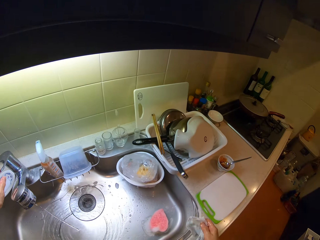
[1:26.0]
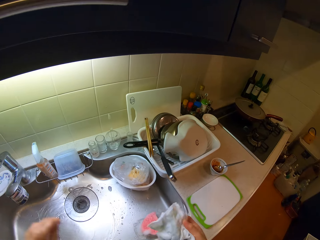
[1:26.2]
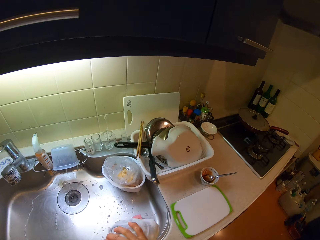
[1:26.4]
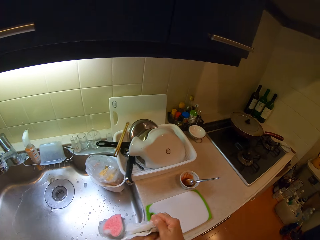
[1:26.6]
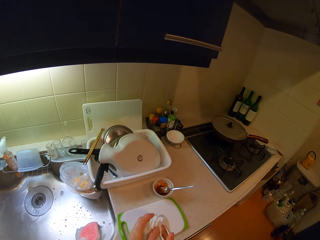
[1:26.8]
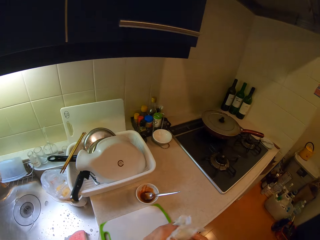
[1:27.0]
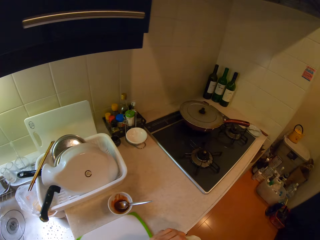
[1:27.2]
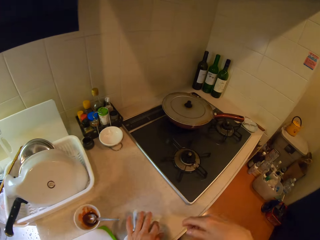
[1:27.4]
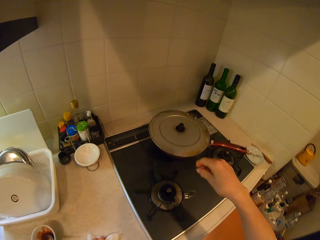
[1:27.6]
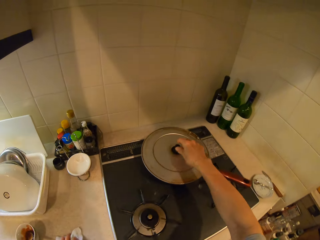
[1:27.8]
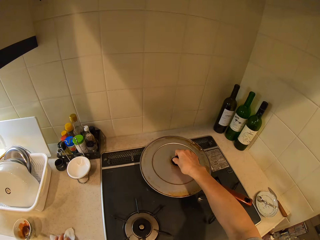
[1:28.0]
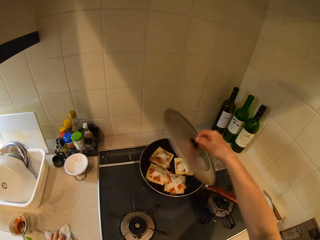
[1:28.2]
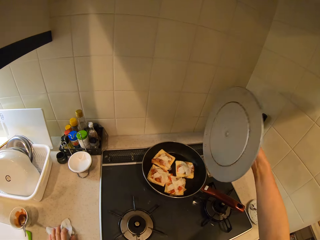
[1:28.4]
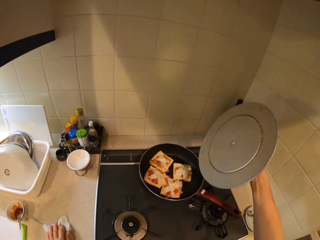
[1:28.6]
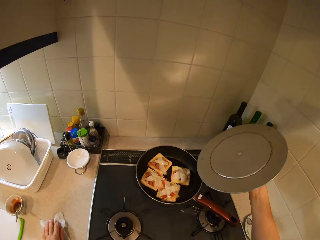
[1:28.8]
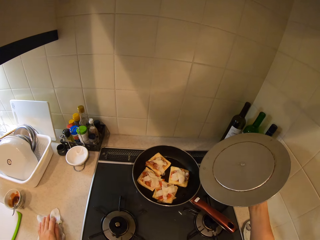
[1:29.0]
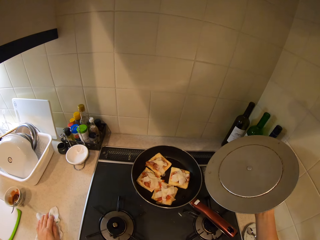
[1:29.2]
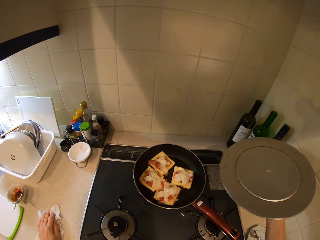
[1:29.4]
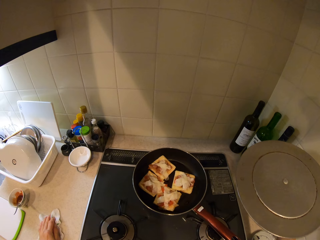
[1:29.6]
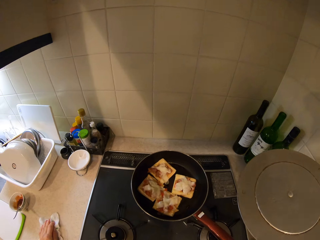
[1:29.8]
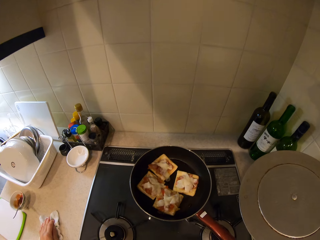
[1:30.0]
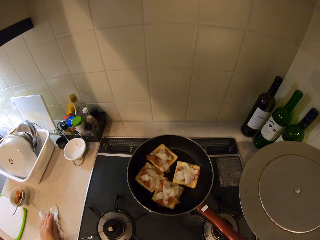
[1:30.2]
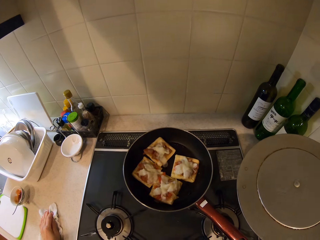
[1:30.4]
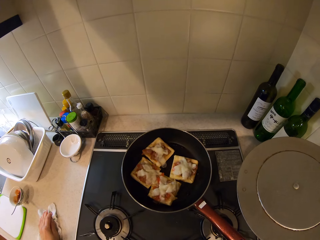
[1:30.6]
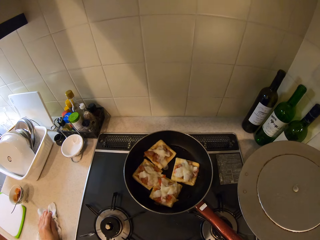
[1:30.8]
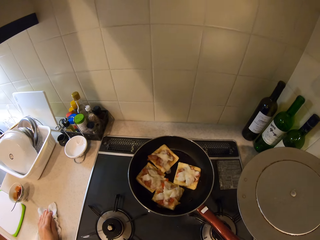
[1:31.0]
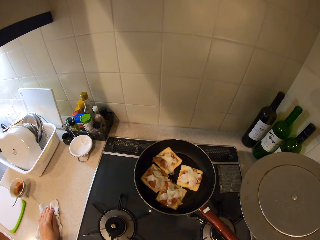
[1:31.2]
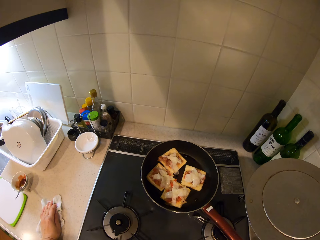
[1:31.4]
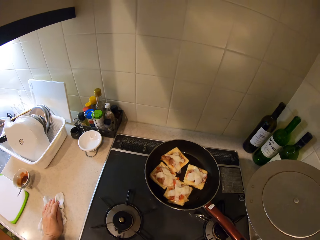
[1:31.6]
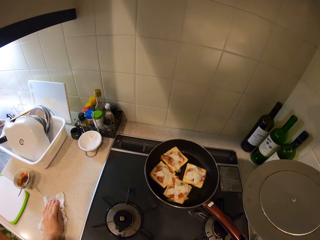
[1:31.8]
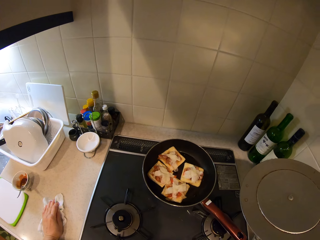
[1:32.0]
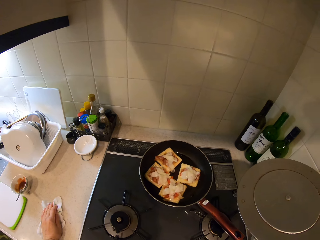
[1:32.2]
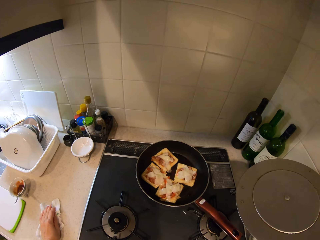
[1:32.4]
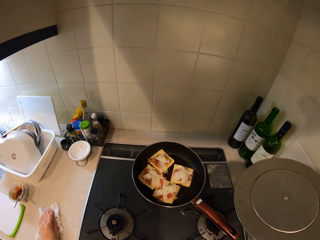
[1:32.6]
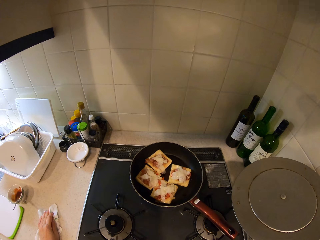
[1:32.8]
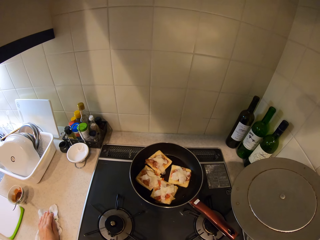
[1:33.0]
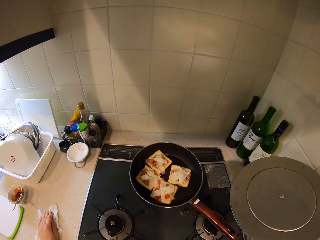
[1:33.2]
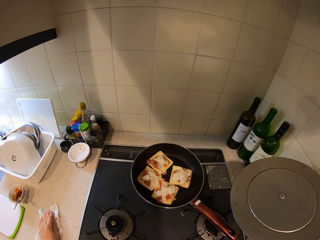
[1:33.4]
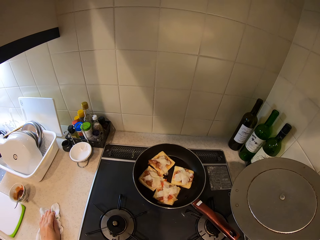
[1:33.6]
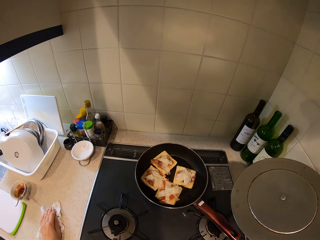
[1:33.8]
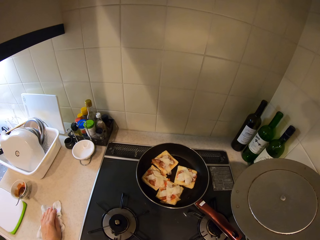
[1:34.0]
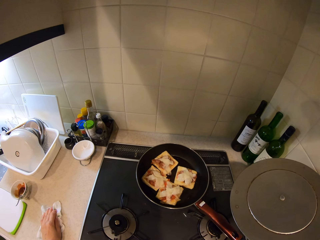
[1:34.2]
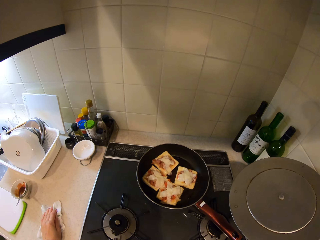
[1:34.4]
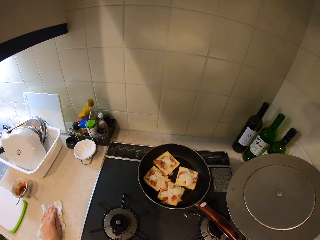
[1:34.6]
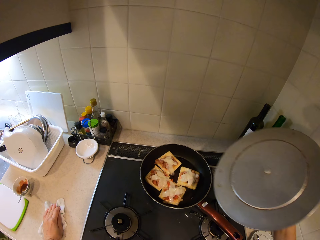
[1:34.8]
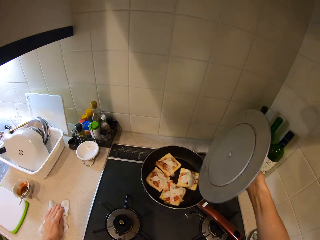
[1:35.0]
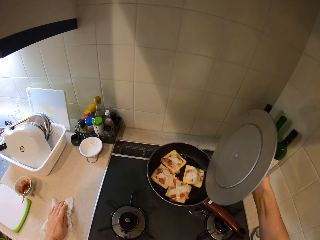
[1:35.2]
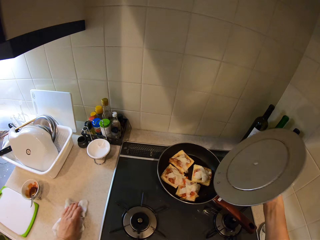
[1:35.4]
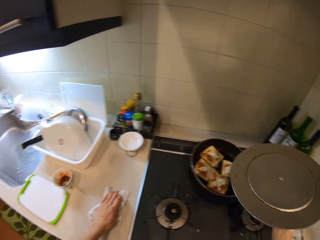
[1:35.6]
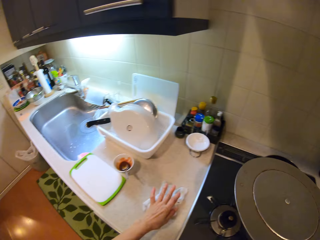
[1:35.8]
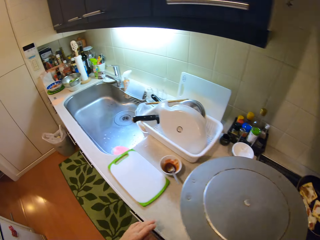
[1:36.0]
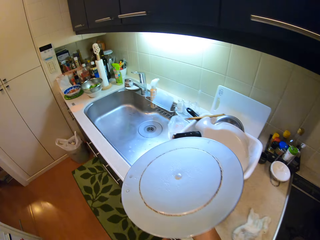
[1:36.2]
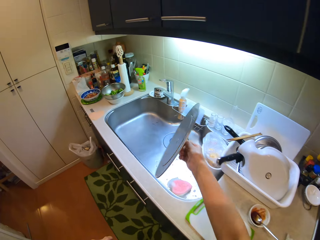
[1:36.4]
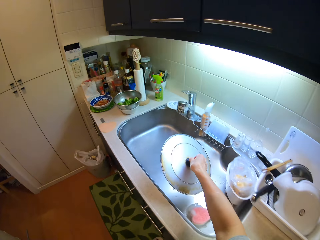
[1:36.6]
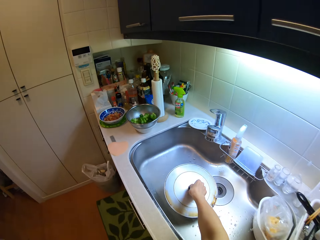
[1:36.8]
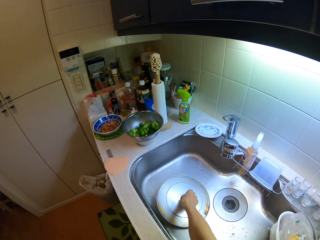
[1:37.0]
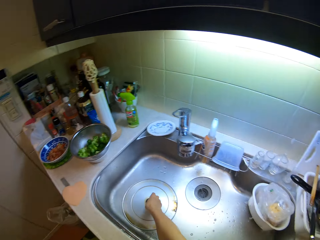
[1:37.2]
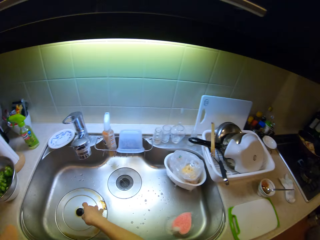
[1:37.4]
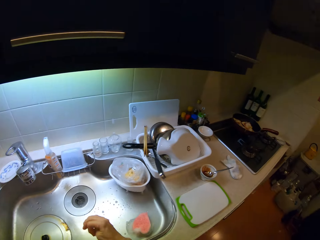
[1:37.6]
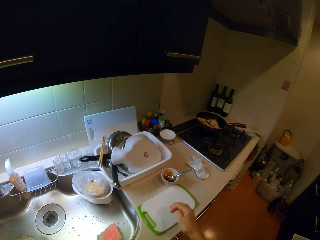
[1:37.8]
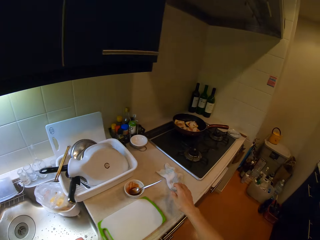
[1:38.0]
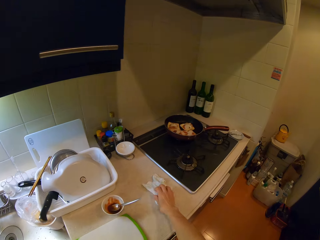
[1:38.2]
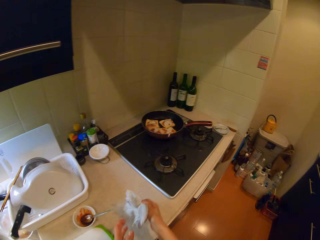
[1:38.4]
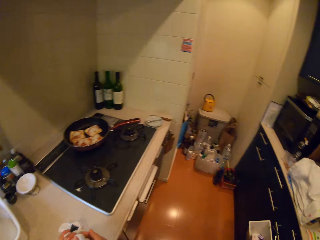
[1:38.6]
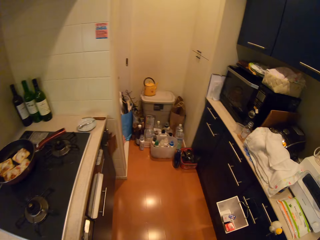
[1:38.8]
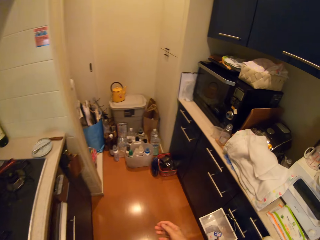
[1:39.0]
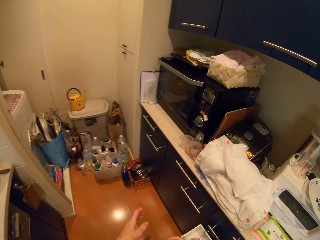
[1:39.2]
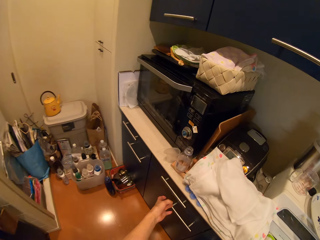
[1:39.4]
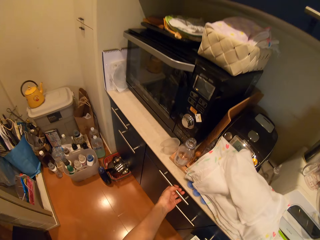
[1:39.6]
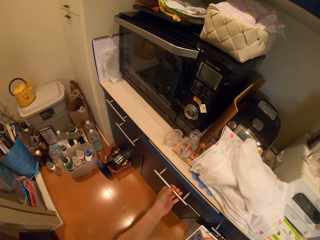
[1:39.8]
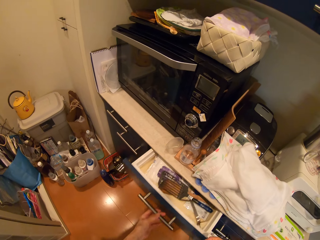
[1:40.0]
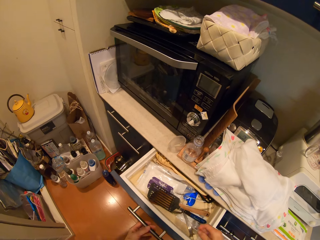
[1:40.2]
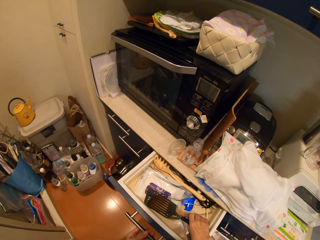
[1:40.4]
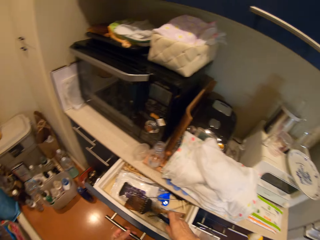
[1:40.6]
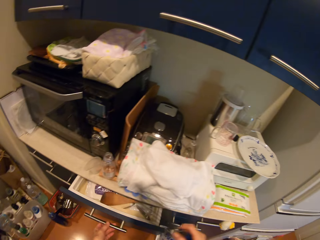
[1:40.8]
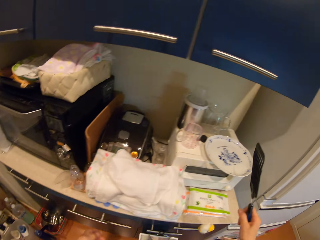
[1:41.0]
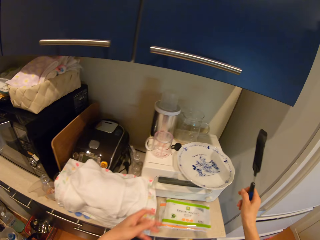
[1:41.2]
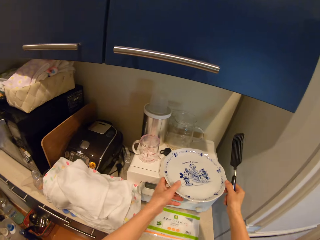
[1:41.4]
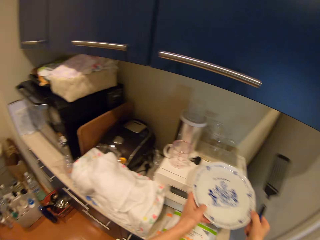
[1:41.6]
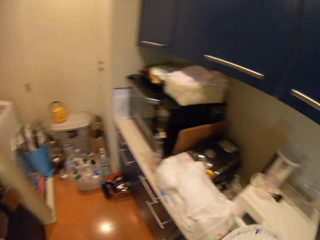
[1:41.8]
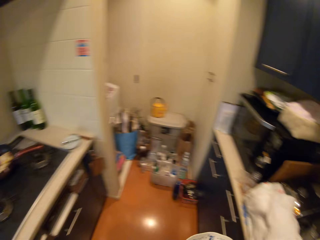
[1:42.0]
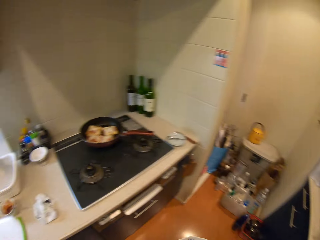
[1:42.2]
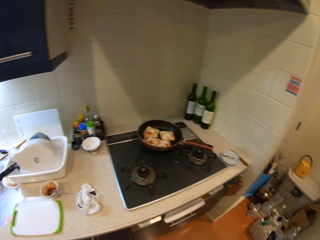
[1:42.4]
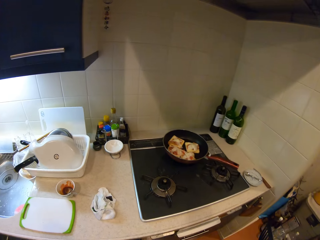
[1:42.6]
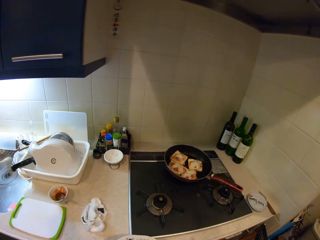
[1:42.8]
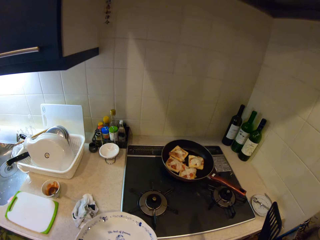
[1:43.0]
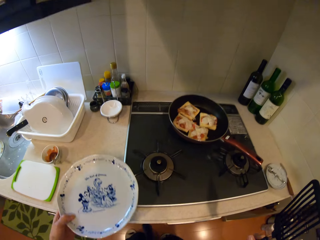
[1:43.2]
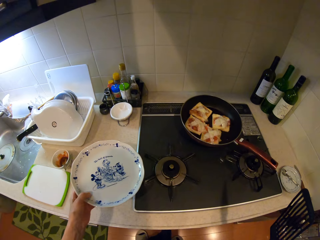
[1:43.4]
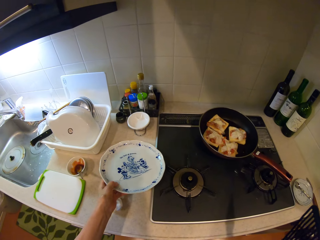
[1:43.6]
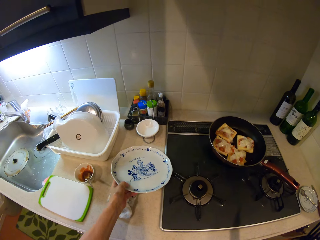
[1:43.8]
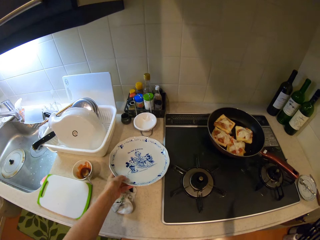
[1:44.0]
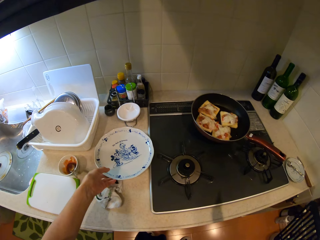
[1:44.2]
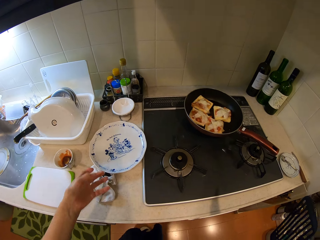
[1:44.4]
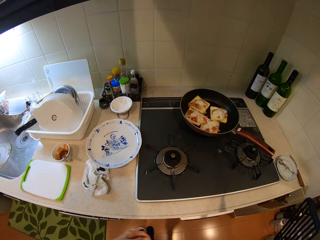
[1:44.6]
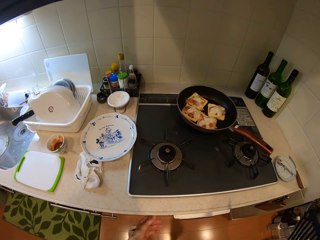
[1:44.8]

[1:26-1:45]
The camera wearer picks up a kitchen cloth. He dries his hands. He walks towards the cooking area. He puts the kitchen cloth down. He opens a lid of a pot on the cooker with his right hand. He looks at the food. He leaves the kitchen cloth. He walks towards the sink. He drops the lid of the pot in the wash basin with his right hand. He picks up a white cloth on the table with his right hand. He wipes the hand. He walks toward the drawer. He opens a cabinet drawer with his left hand. He picks up a spoon from the drawer with his right hand. He closes the drawer with his left hand. He picks up a plate from the table with both hands. He moves in the kitchen. He drops the plate on the table with his left hand.

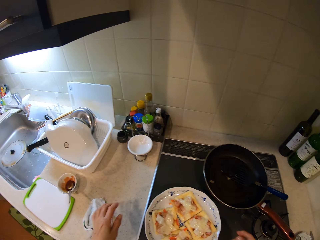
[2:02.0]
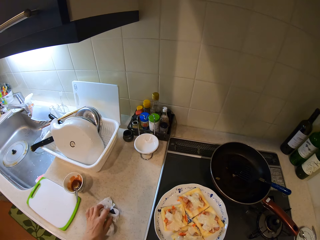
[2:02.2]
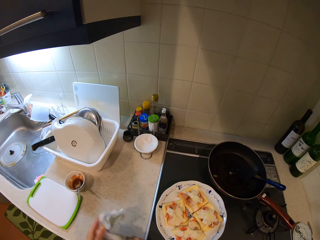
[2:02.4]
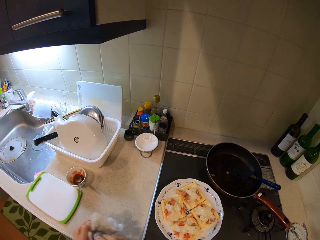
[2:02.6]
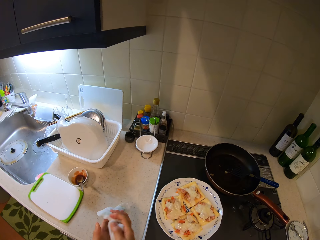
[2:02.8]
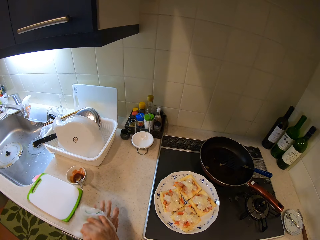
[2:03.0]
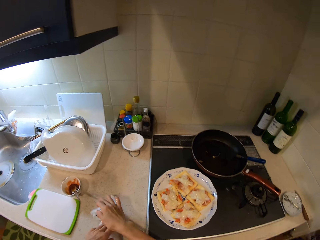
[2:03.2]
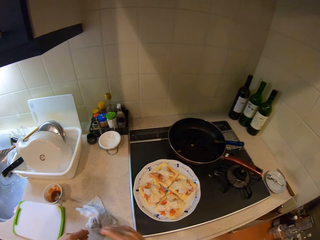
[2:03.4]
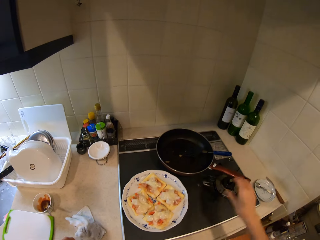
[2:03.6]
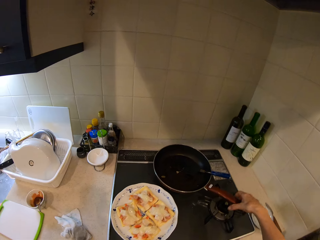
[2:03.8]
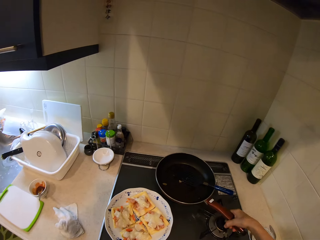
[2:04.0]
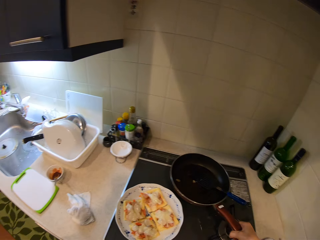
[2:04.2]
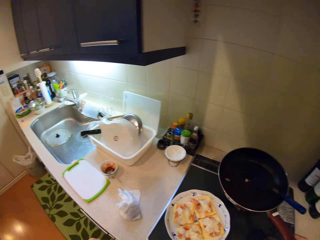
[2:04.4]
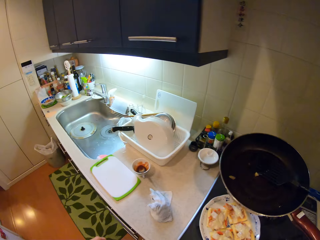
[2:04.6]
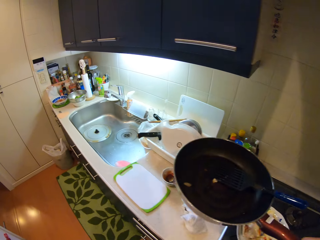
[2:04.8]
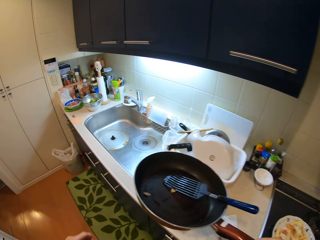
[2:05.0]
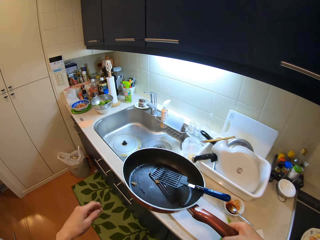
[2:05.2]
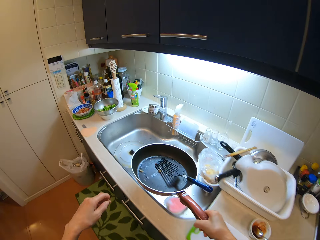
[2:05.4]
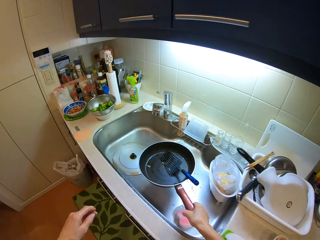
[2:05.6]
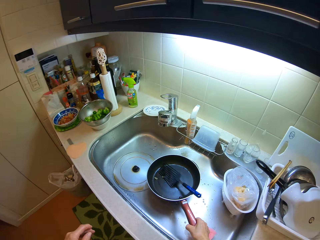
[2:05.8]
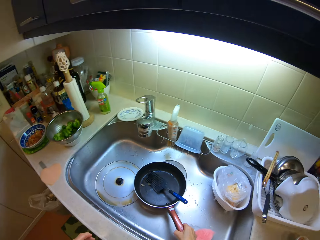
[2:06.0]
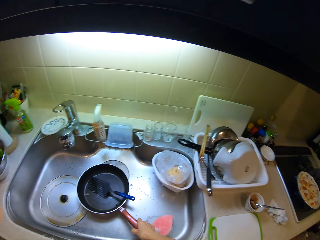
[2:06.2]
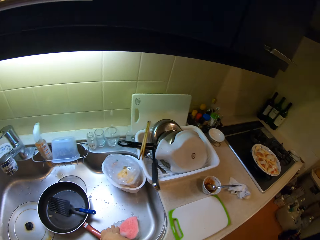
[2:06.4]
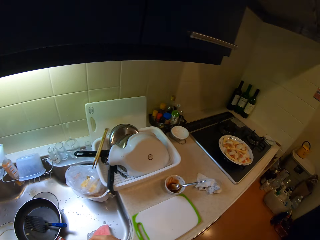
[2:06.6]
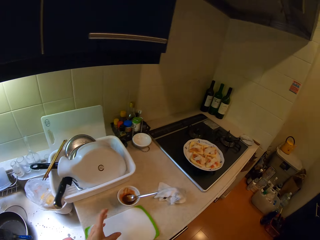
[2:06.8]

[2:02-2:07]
The camera wearer picks up a white cloth or kitchen cloth on the table with his left hand. He cleans his hands with the white cloth. He puts the kitchen cloth down. He picks up the pot from the gas cooker with his right hand. He walks towards the sink. He drops the pot in the wash basin with his right hand.
